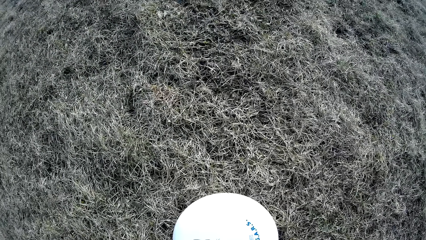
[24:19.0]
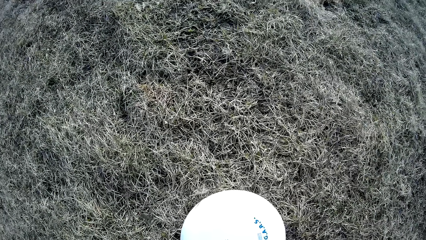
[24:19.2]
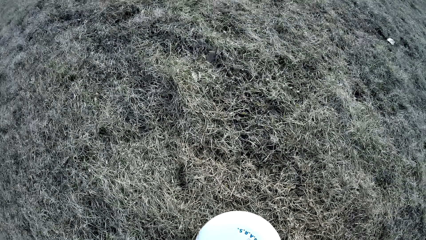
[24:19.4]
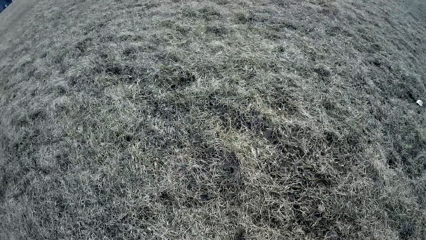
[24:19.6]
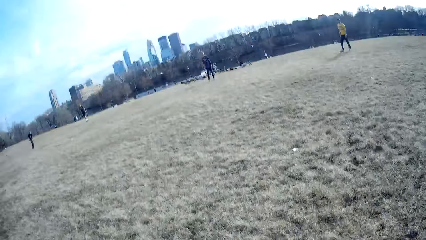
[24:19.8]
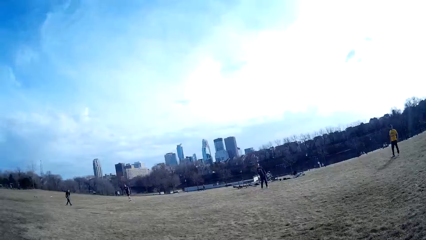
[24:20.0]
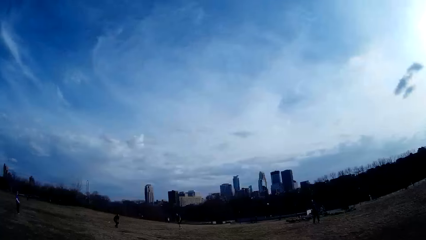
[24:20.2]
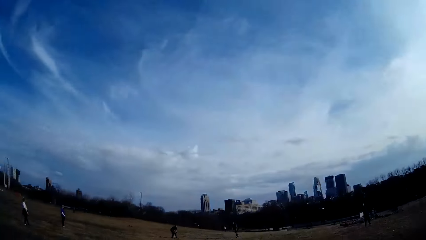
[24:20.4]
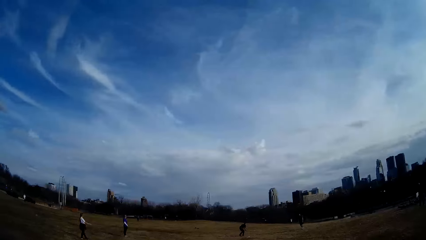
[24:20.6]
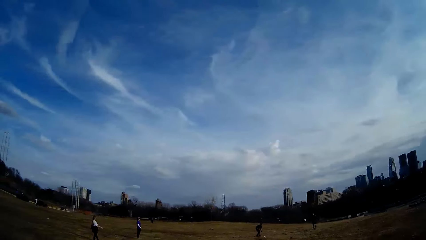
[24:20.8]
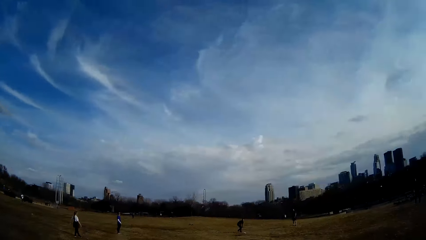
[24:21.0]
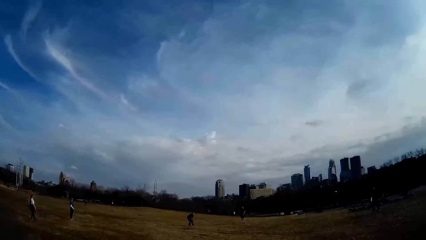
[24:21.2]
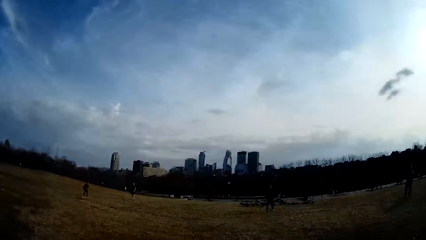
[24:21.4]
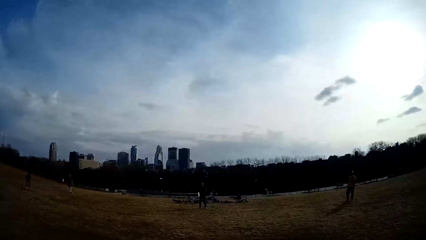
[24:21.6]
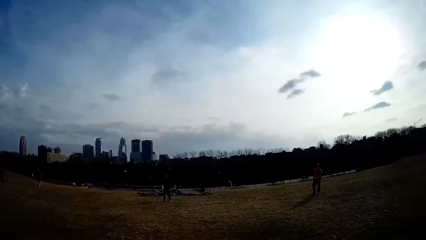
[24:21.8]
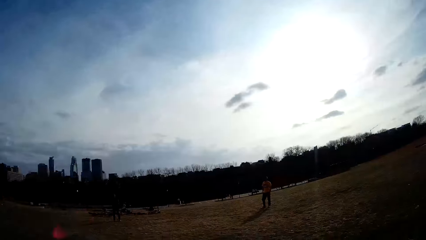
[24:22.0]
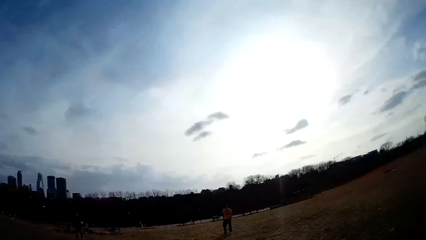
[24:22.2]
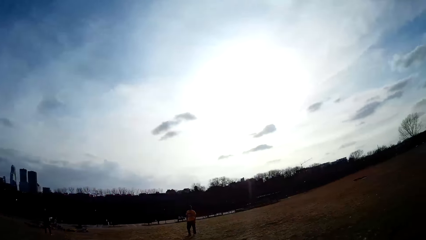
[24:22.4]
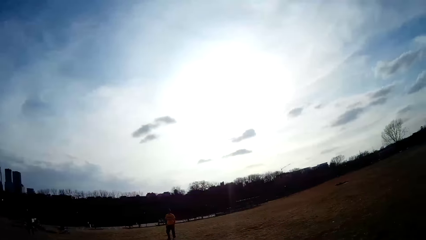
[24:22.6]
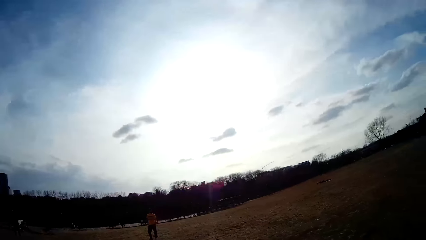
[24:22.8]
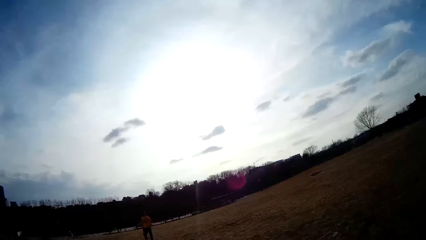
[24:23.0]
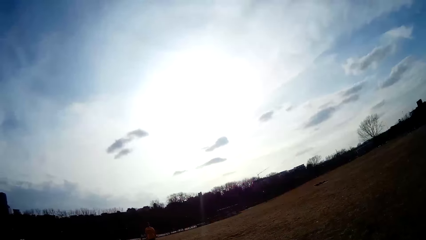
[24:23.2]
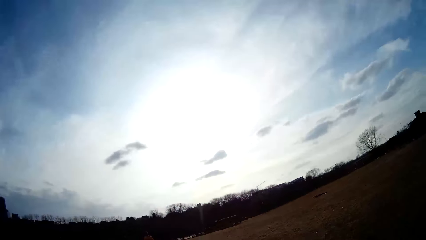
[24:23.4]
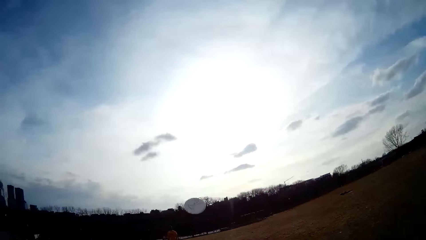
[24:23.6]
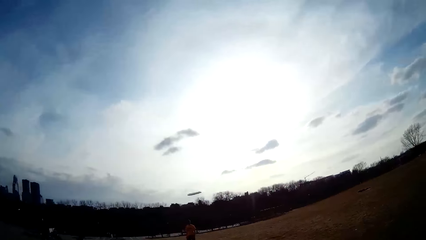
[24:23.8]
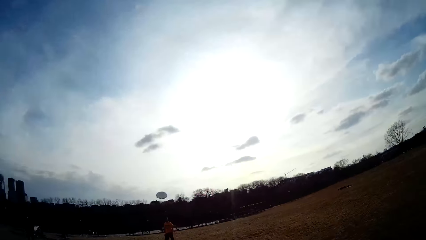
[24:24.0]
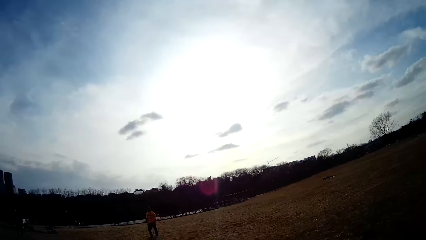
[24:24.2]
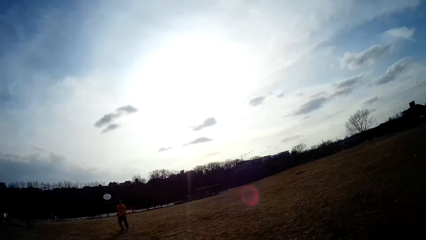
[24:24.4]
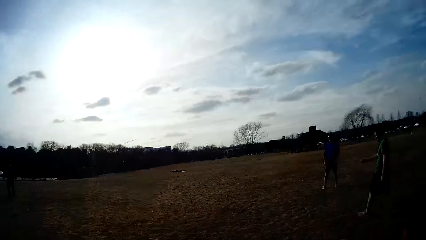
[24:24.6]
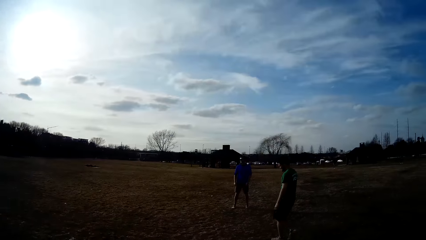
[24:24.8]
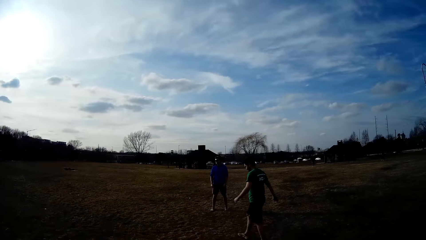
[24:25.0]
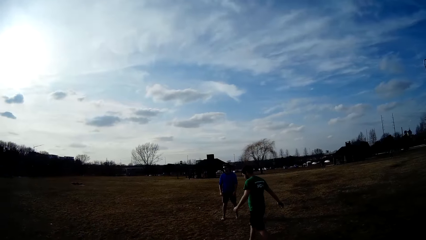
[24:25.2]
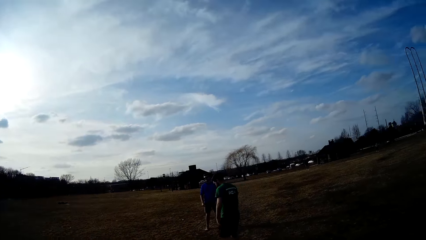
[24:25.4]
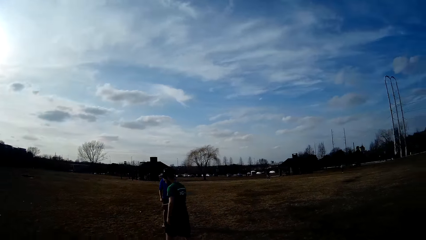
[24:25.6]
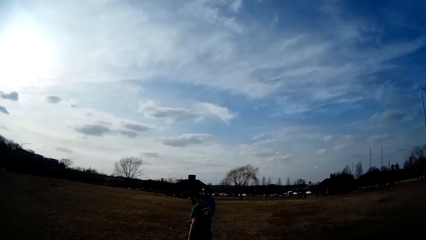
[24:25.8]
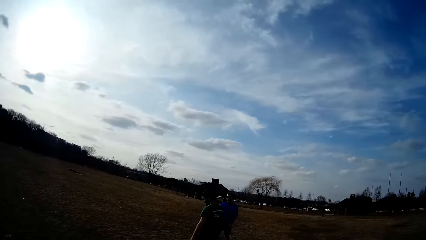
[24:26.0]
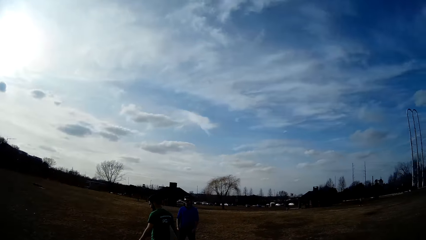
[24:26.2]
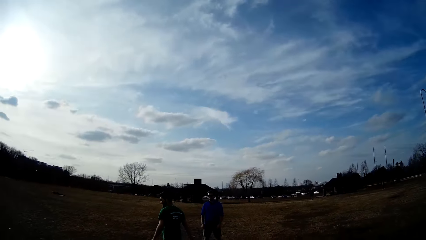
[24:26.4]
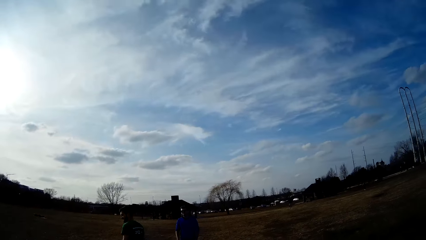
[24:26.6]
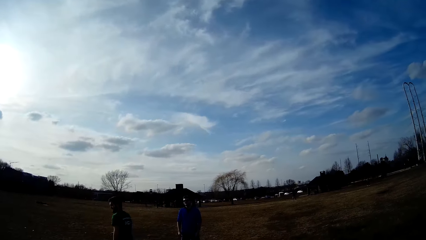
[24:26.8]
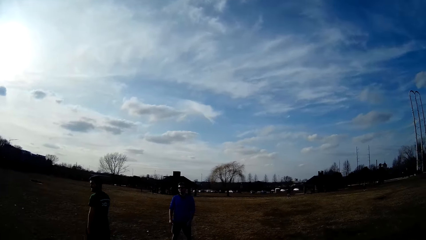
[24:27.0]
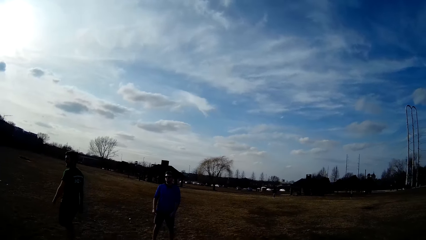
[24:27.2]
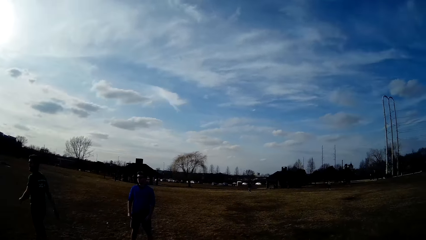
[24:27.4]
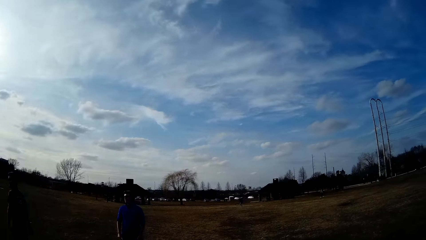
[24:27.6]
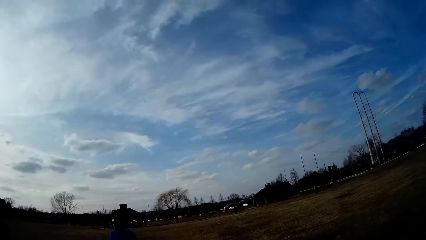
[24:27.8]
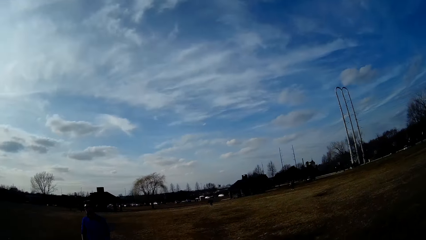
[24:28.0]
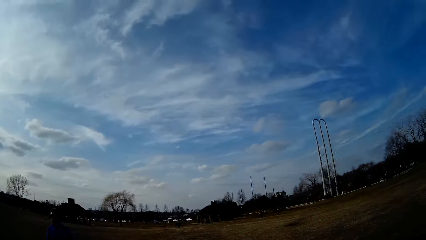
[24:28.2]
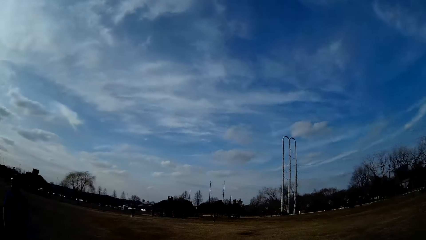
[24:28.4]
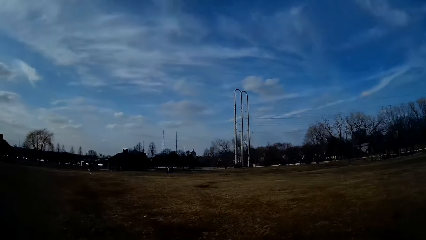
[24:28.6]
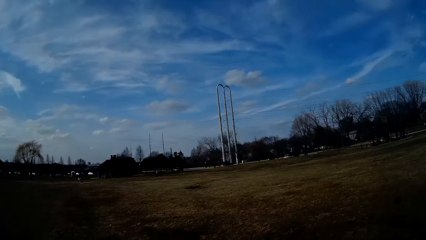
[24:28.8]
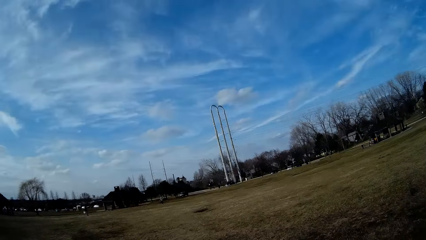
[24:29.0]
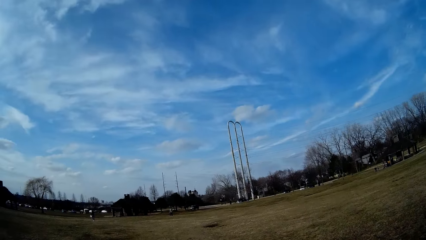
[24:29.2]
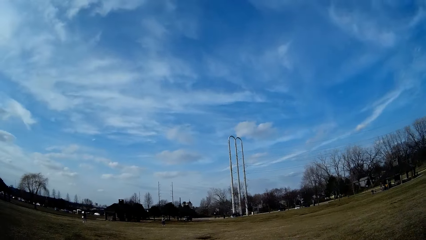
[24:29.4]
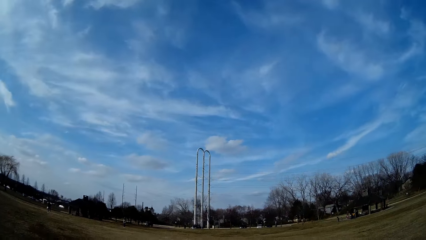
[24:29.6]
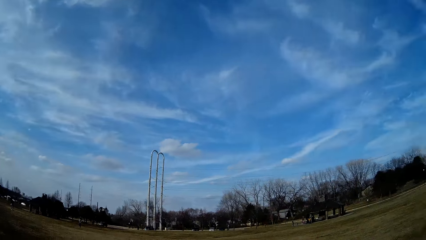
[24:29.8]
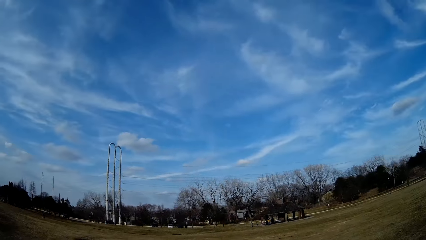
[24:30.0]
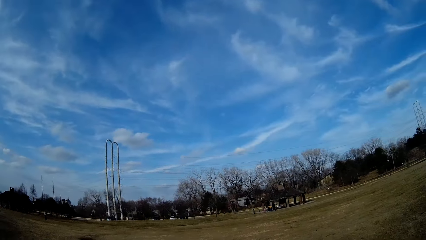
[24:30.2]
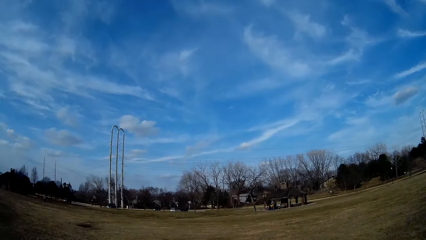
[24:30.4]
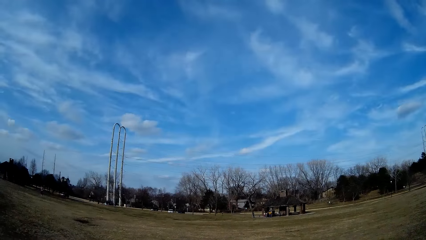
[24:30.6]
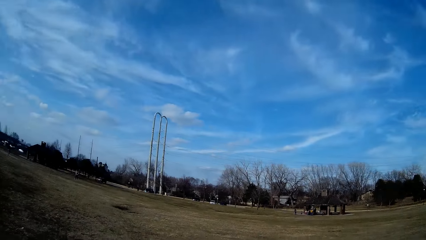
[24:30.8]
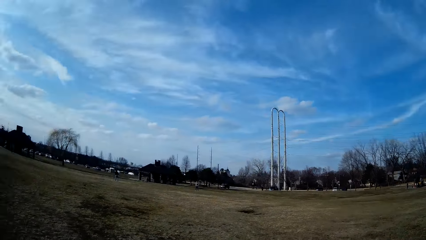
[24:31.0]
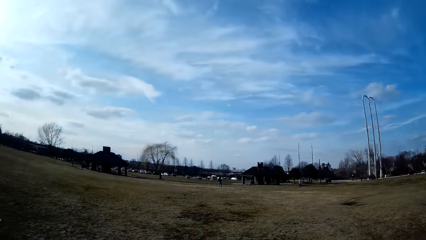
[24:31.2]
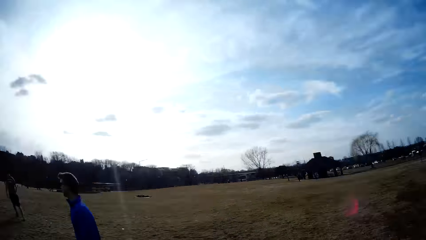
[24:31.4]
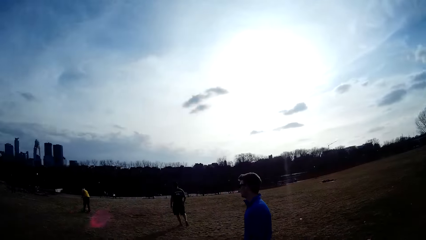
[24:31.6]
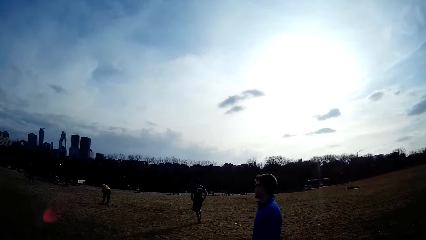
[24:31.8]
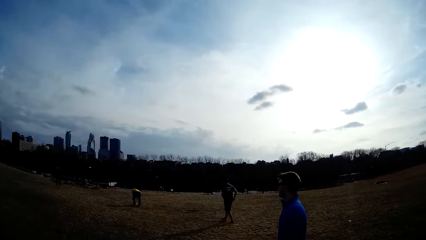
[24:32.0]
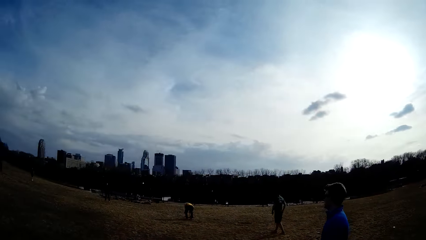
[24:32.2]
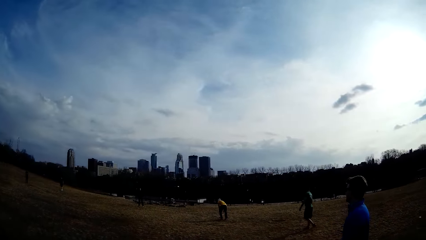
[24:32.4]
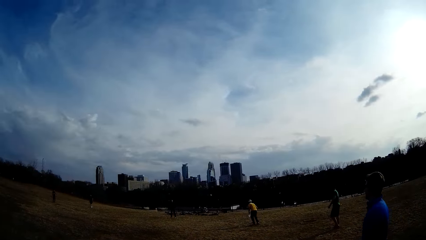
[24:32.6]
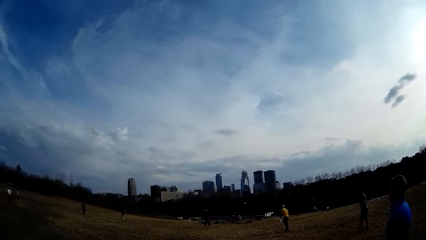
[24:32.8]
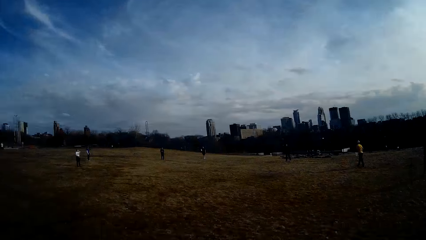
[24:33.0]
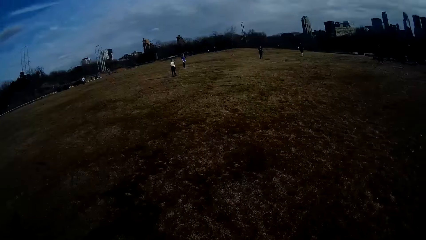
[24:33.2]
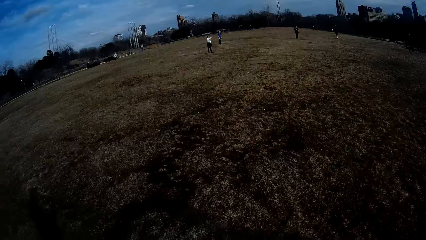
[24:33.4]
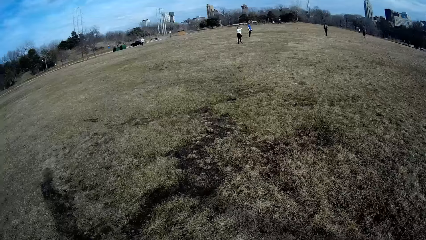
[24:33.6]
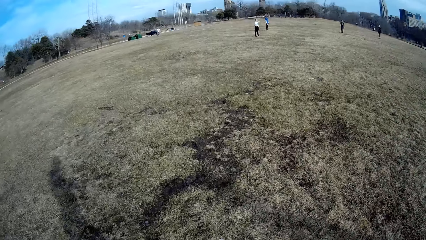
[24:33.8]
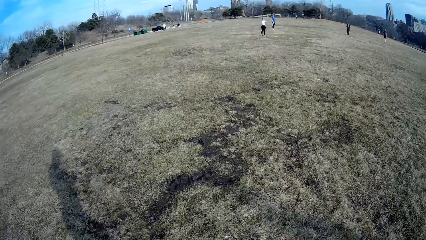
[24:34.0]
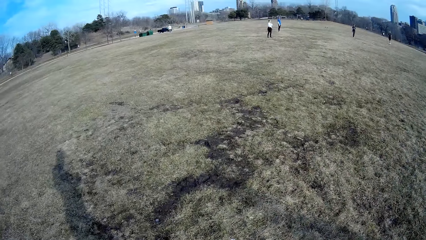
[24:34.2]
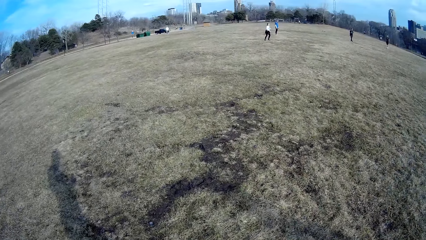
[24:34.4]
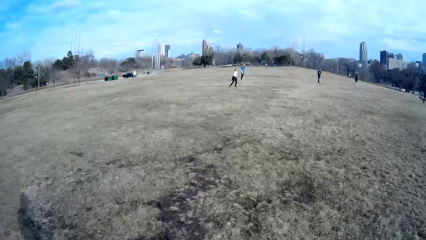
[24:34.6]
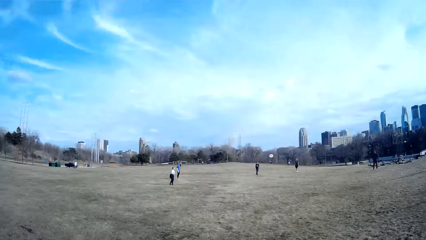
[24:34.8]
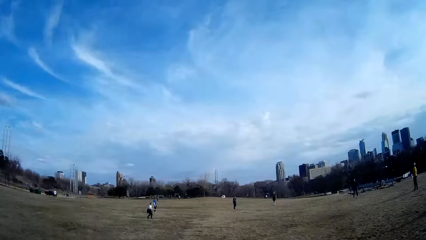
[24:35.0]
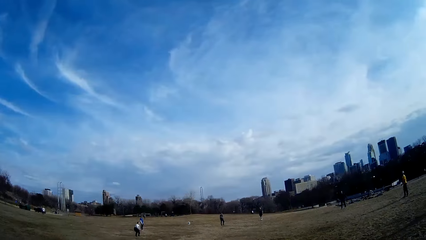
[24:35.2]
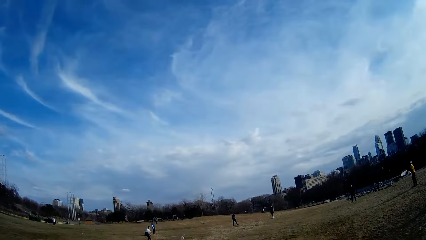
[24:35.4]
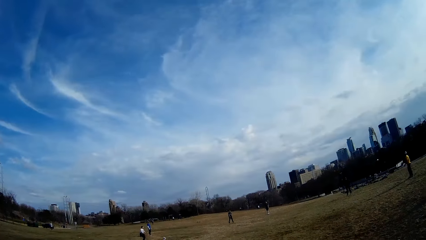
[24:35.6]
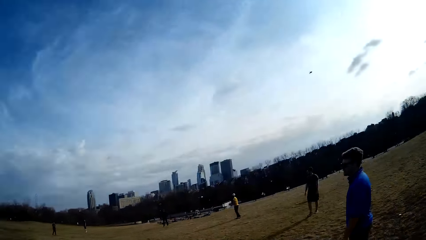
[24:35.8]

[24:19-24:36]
The camera wearer picks up a flying disc from the ground. They throw the flying disc.
